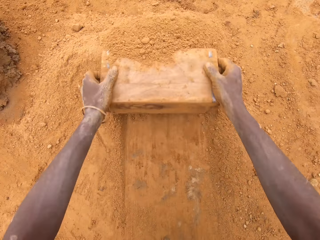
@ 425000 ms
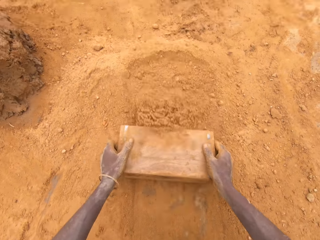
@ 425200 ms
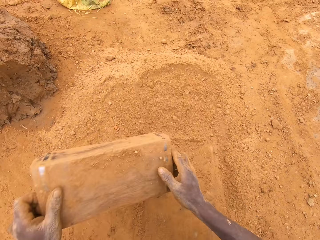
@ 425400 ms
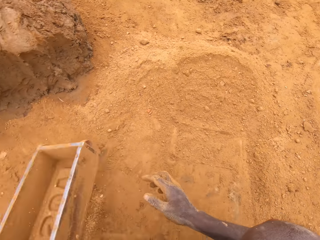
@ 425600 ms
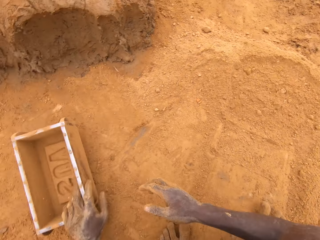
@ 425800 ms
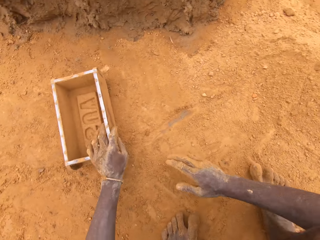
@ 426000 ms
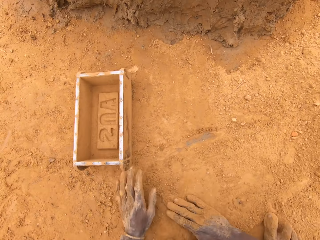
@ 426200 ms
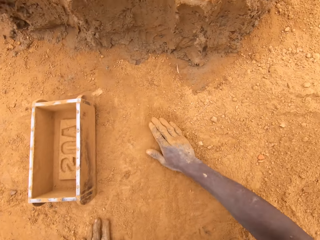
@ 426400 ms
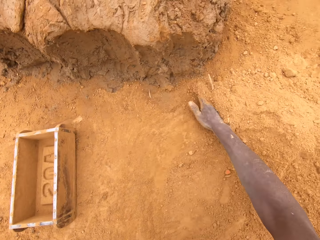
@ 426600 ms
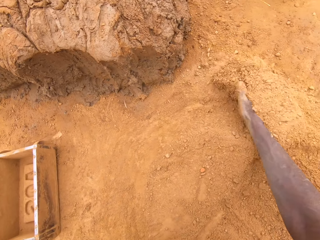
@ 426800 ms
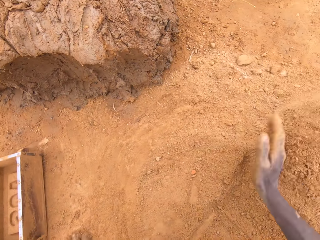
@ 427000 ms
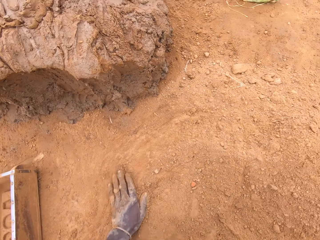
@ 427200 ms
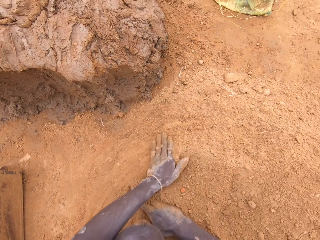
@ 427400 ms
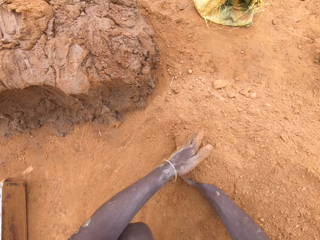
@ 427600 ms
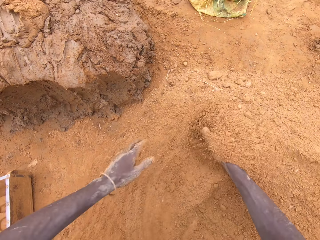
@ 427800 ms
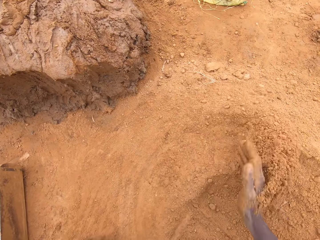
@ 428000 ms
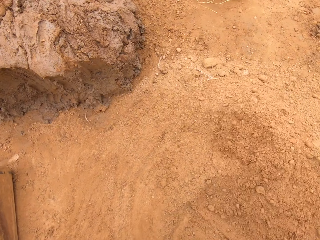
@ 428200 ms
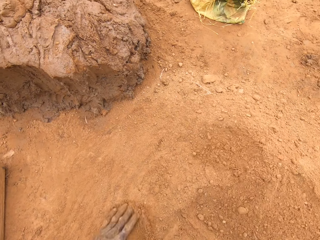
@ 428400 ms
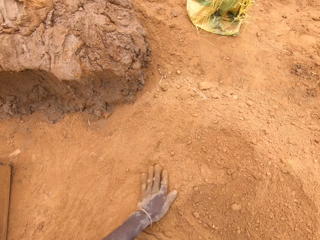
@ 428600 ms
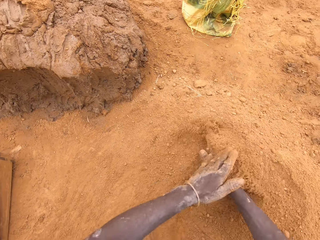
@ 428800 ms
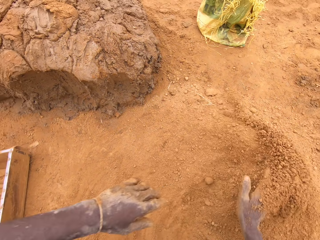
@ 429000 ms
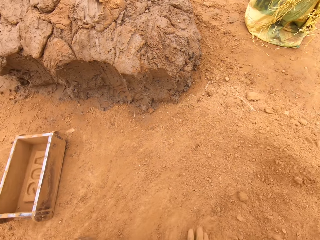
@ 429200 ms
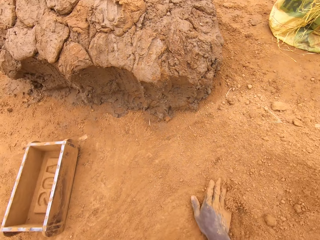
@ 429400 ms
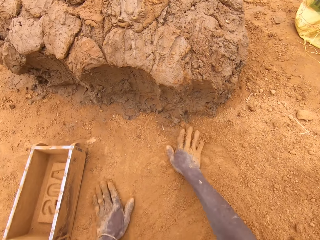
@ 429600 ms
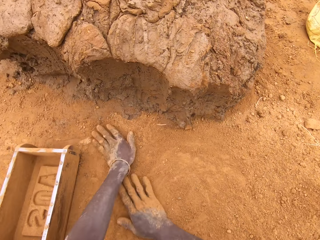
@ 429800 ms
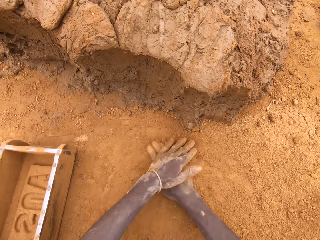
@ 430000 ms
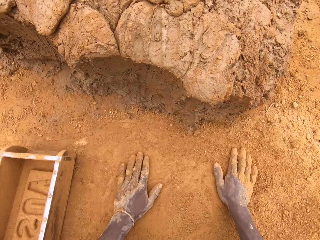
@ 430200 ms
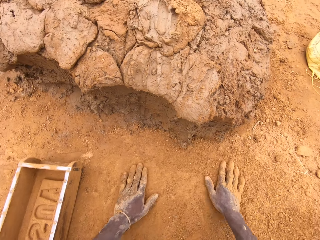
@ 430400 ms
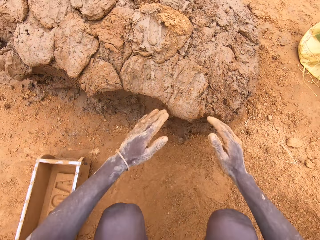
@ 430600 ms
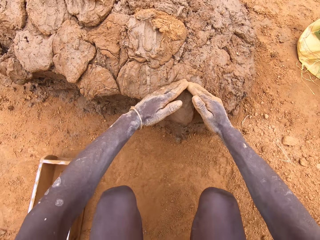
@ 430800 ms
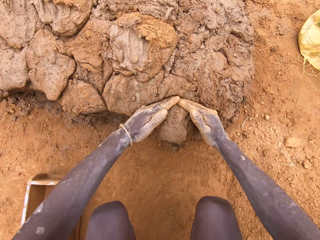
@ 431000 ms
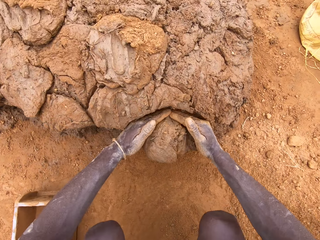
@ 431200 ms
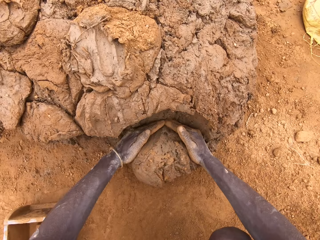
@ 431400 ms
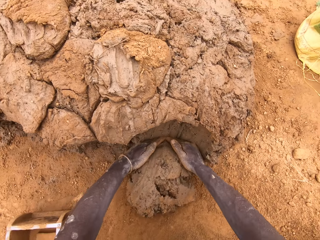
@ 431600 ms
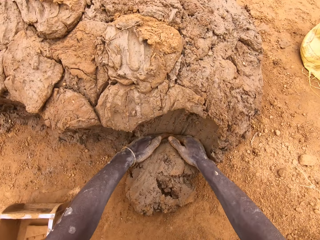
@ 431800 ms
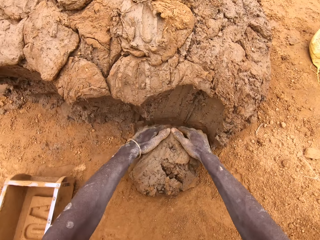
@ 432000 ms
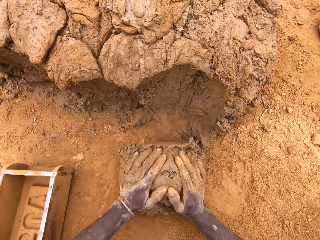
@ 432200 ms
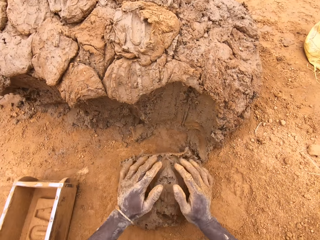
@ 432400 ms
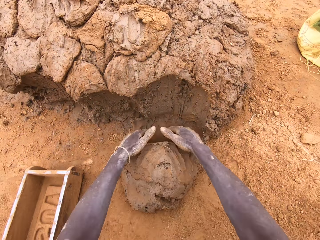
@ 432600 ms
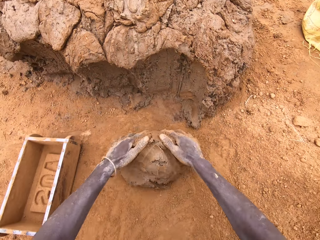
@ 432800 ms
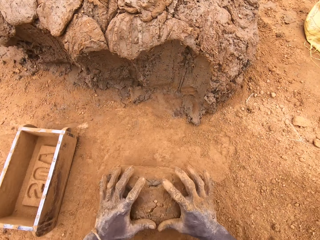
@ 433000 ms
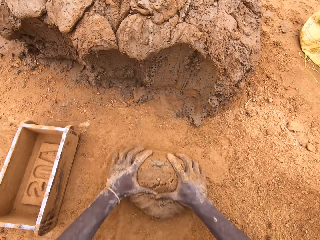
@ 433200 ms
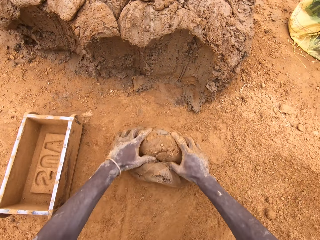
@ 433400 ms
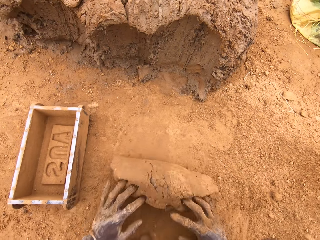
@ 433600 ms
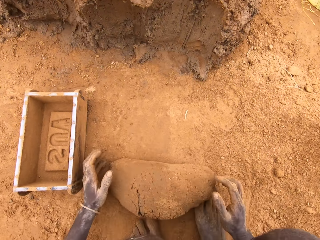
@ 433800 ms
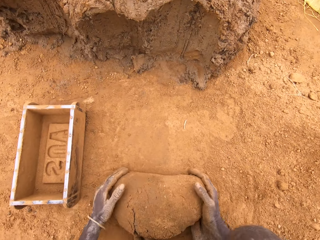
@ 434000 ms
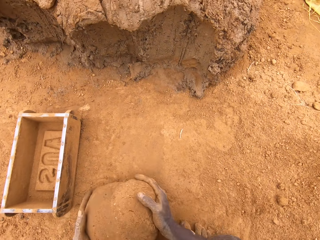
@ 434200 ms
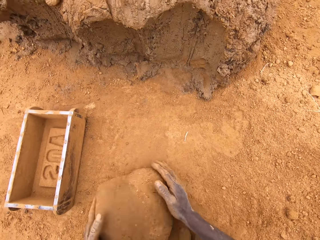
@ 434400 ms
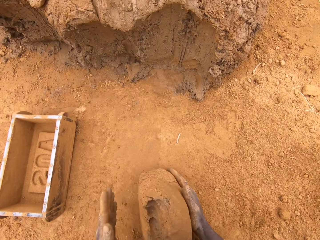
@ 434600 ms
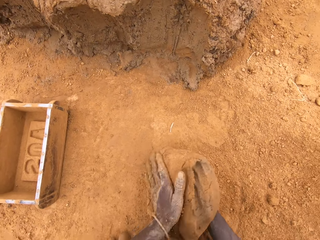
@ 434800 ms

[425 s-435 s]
The camera wearer puts a brick on the ground from a brick mould. He pushes the soils on the ground with a brick maker. He pushes the soils on the ground with his hands. He cuts mud on a heap of mud. He makes bricks out of the heap of mud with the brick maker. He moulds the mud on the ground.

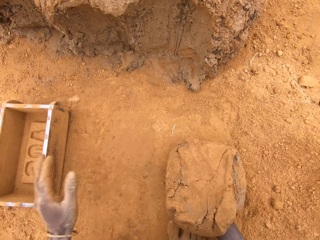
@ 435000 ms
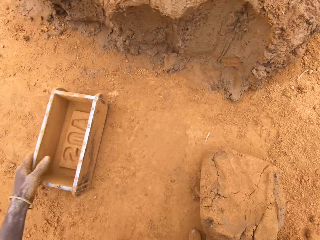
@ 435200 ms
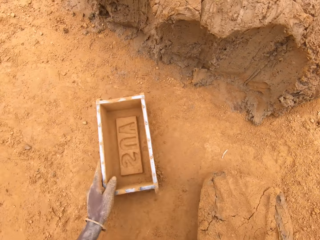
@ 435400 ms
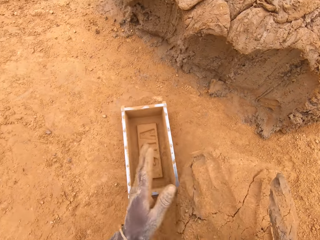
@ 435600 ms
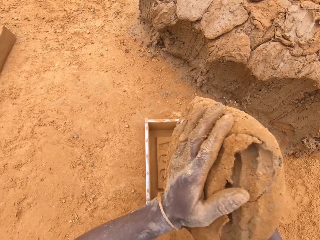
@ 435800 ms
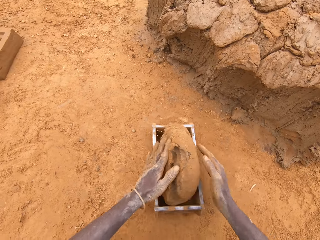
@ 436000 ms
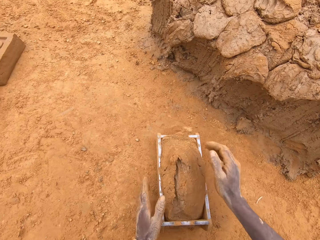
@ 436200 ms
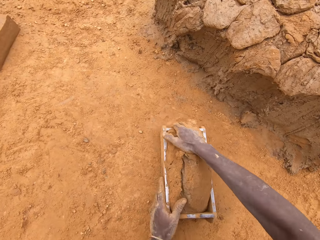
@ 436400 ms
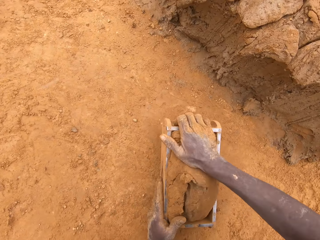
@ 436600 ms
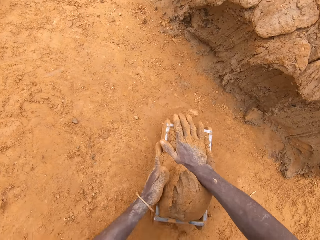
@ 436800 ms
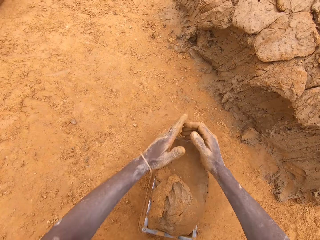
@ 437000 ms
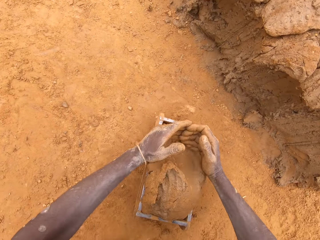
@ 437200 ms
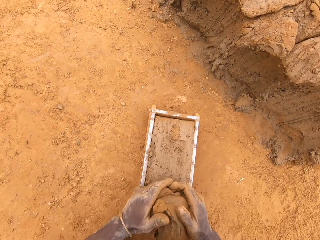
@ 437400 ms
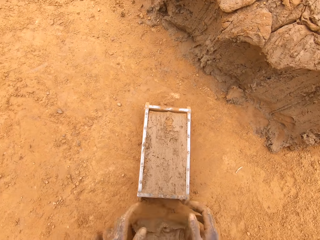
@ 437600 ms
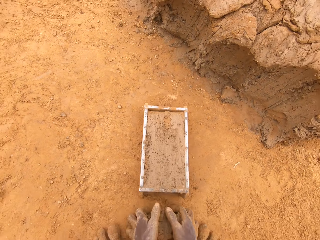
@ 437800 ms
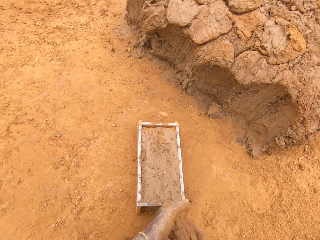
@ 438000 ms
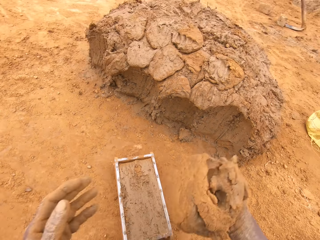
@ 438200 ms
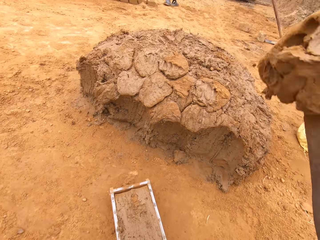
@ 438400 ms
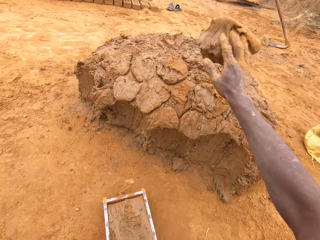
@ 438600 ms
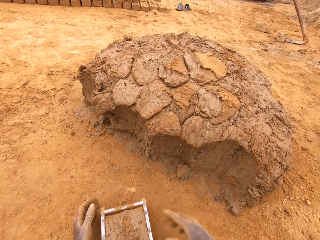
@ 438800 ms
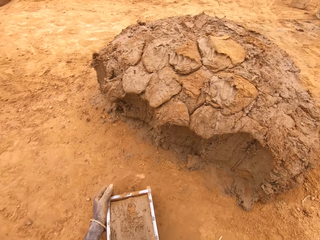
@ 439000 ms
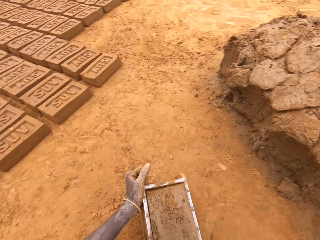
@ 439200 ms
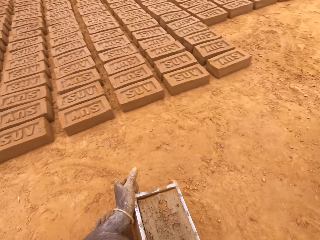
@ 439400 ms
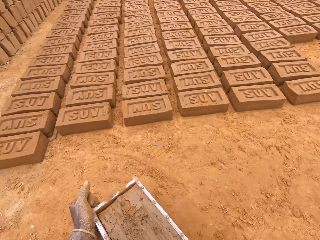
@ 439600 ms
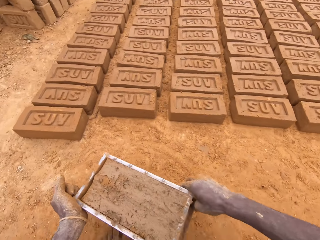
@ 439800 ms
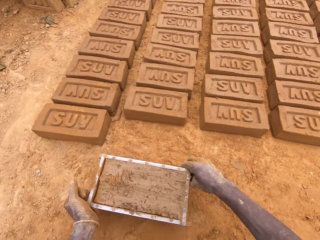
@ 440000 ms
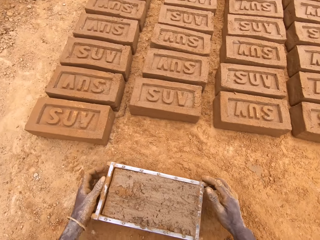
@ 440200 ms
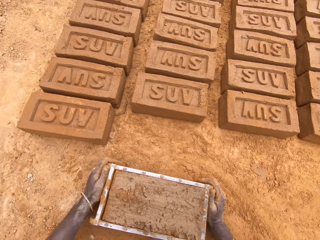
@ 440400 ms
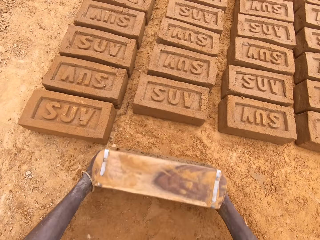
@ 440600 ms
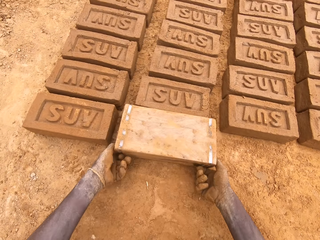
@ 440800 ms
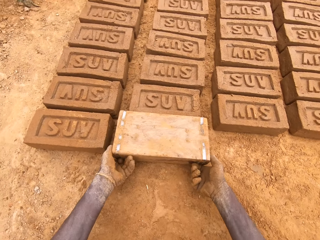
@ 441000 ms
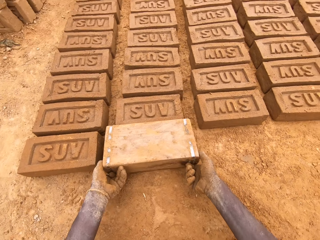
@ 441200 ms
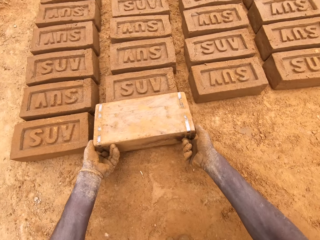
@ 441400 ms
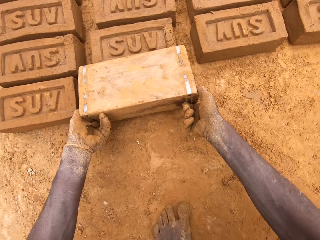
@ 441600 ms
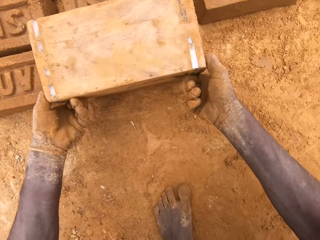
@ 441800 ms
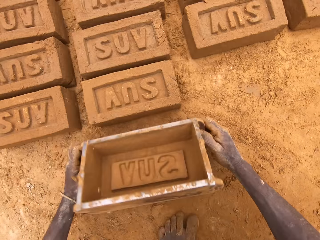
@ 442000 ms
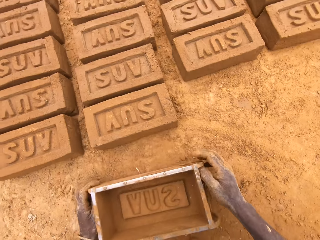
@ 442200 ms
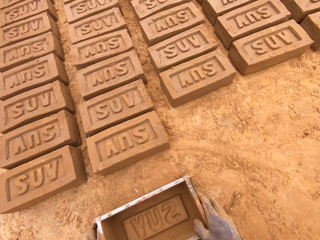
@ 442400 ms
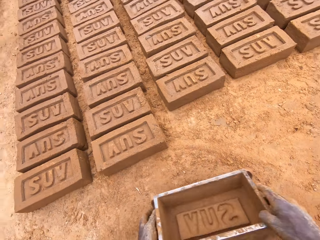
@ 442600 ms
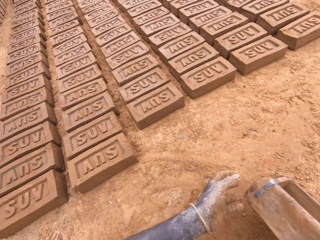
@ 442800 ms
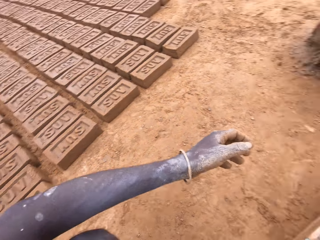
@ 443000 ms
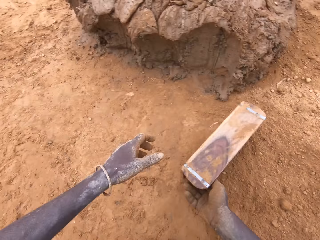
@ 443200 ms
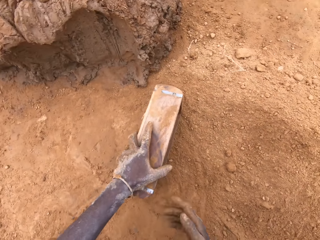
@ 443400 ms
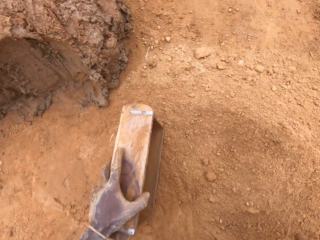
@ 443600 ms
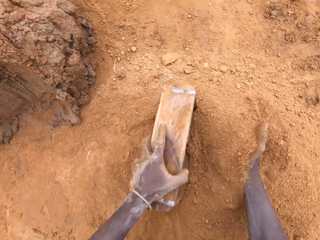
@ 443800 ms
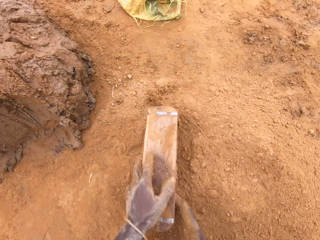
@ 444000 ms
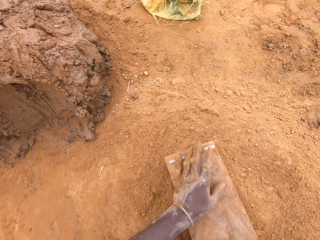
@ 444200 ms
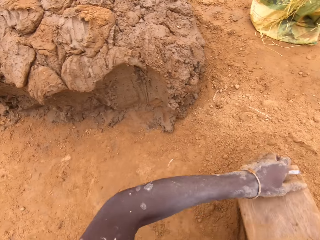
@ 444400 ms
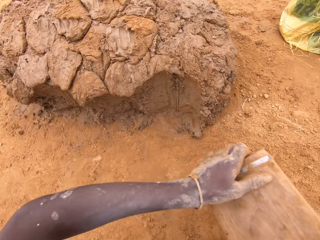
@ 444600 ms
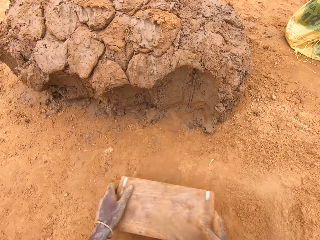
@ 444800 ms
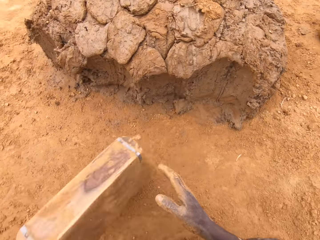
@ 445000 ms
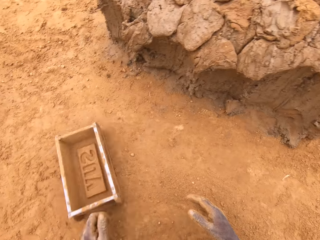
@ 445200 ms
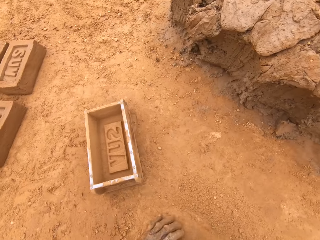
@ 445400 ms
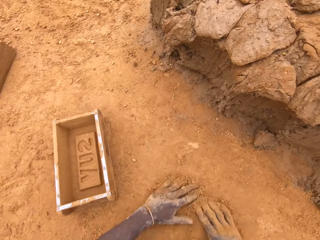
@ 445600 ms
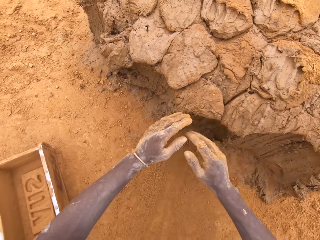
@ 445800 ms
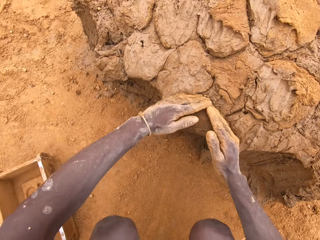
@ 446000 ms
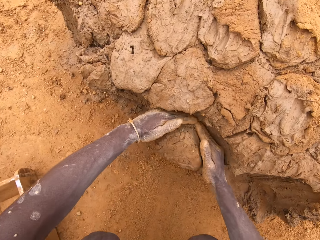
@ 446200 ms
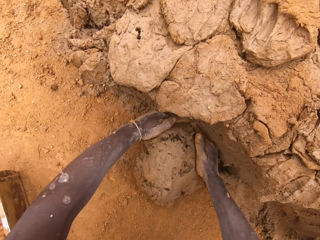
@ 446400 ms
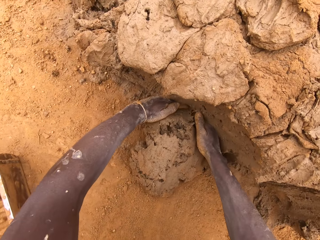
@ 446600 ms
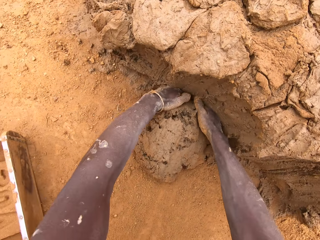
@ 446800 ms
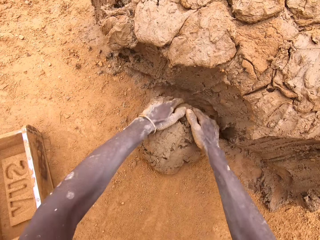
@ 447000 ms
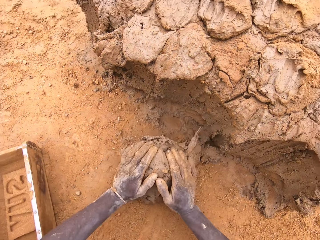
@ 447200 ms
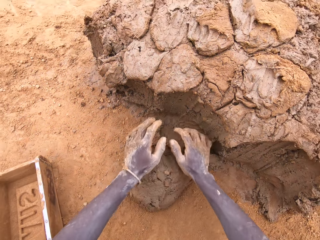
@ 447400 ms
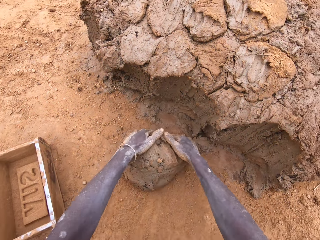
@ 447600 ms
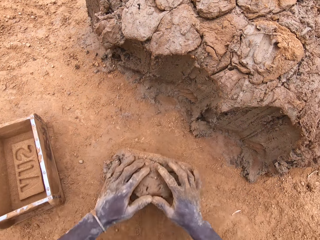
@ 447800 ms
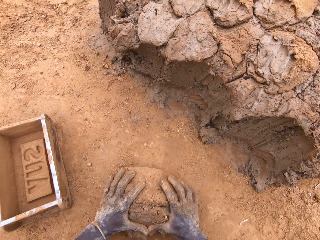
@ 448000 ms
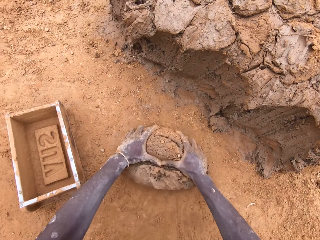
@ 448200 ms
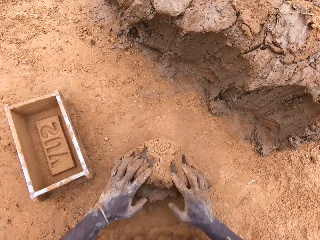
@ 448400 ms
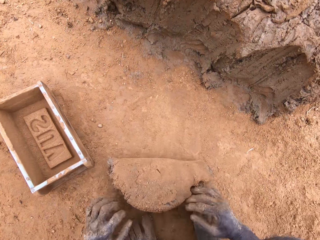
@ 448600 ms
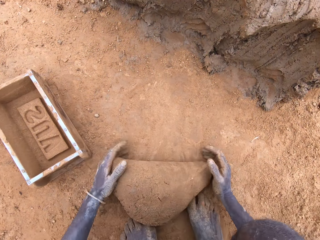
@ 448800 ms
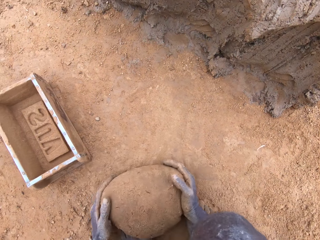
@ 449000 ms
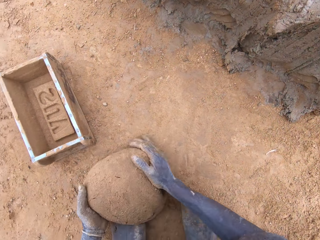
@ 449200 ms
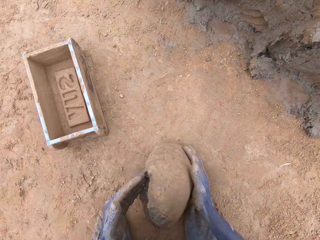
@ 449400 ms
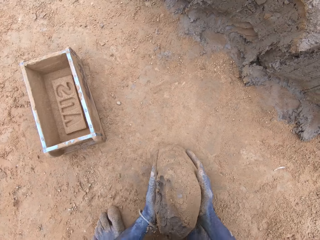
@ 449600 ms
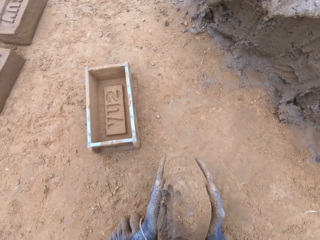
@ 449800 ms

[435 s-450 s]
The camera wearer puts mud in a brick mould. They cut mud in the brick mould. They throw mud on a heap of mud. They put a brick on the ground from the brick mould. They put sand in the brick mould. They pour sand from the brick mould. They cut mud on the heap of mud. They mould the mud on the ground.
